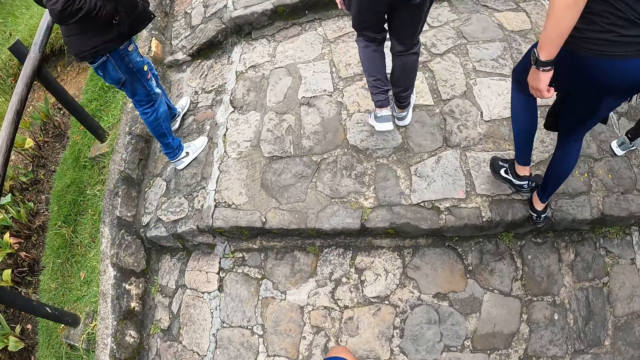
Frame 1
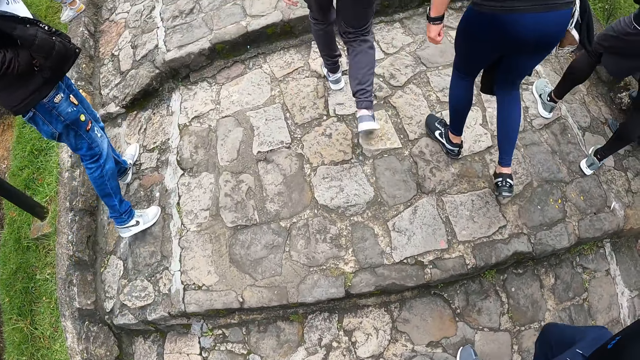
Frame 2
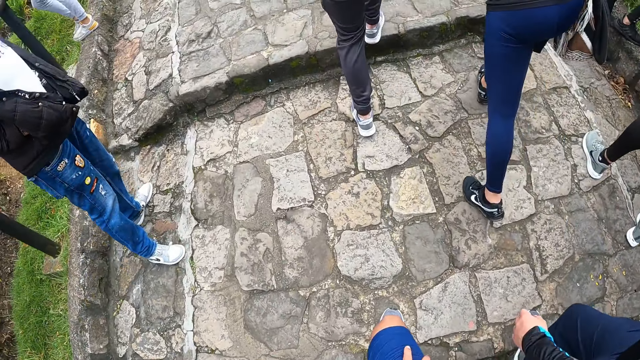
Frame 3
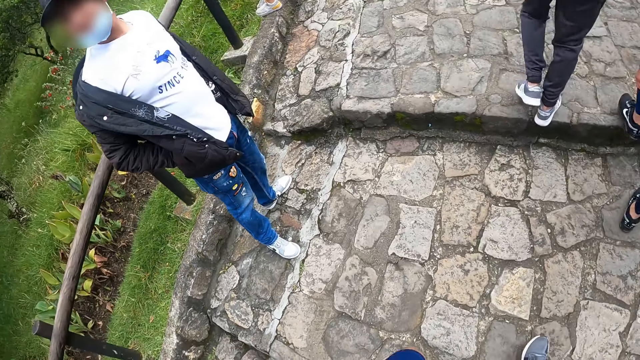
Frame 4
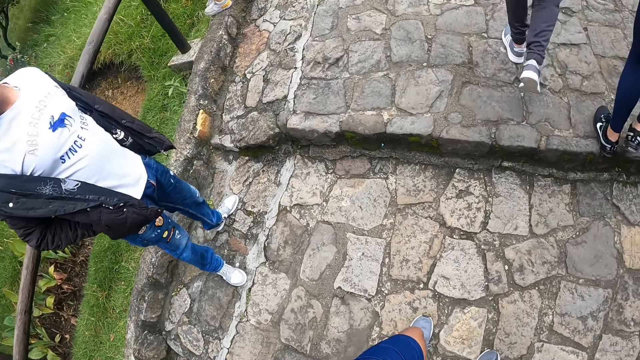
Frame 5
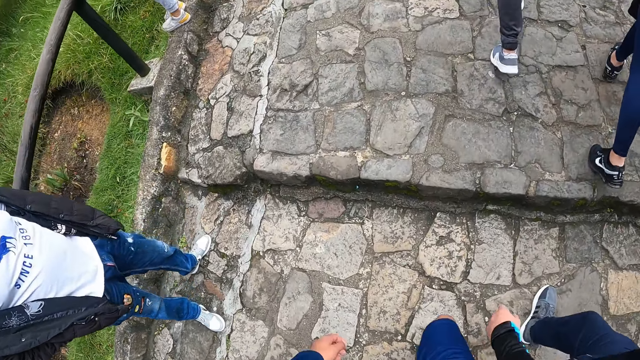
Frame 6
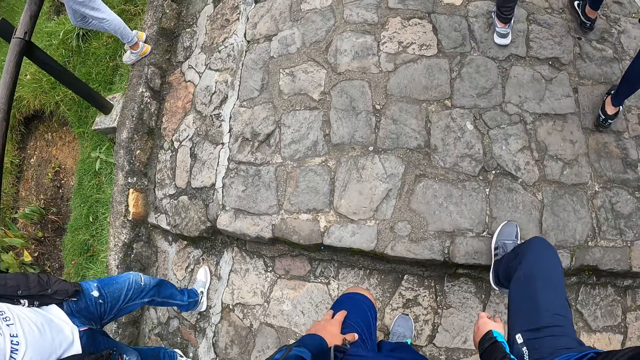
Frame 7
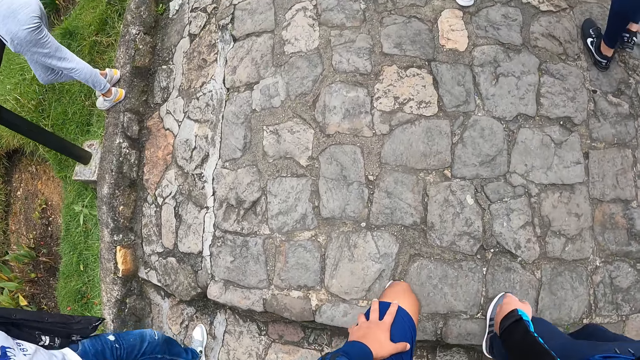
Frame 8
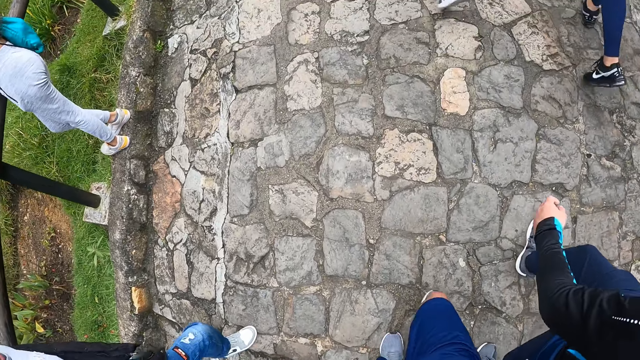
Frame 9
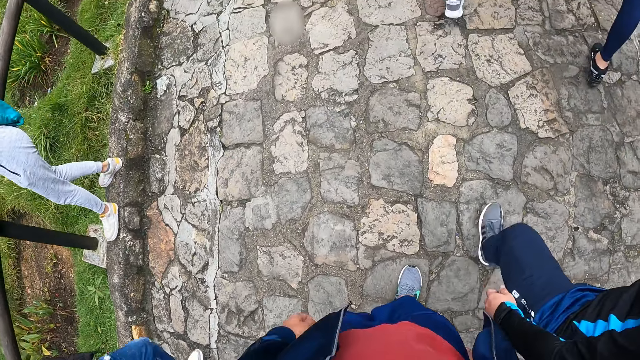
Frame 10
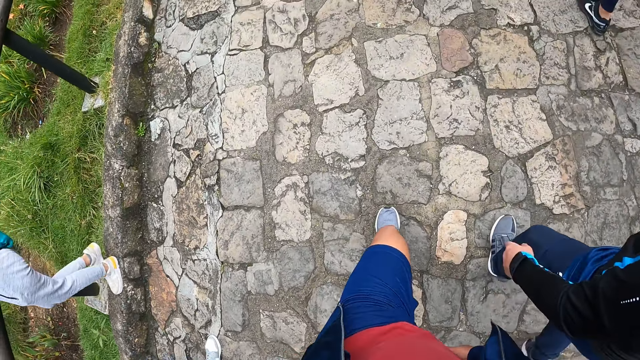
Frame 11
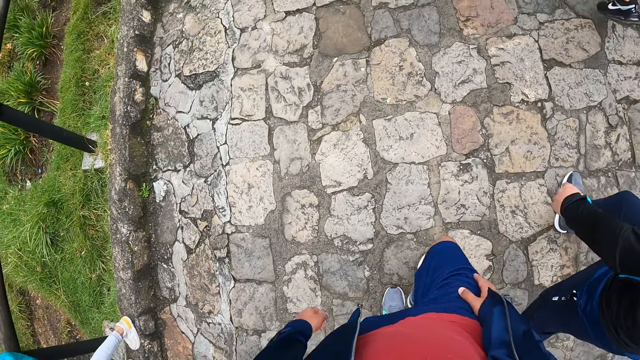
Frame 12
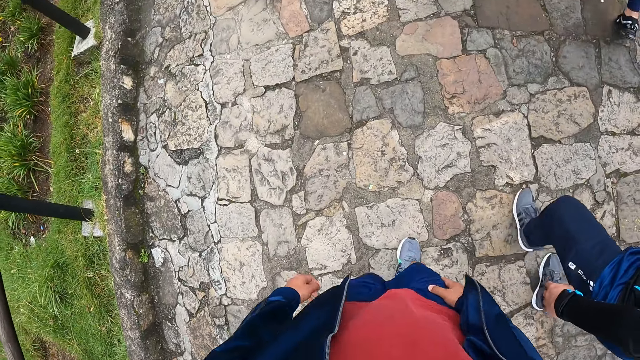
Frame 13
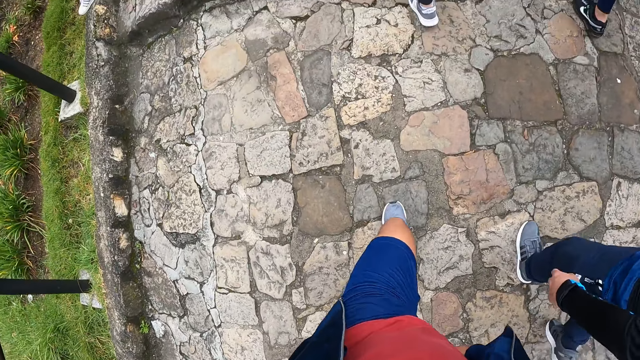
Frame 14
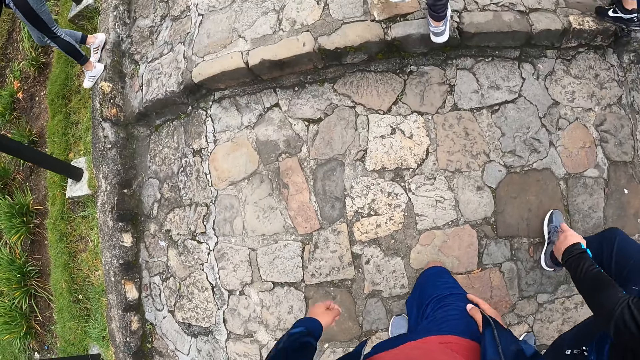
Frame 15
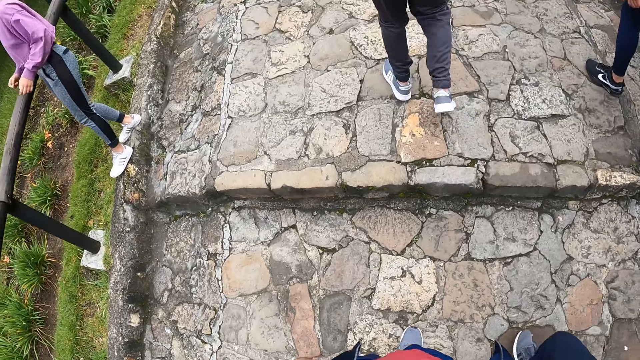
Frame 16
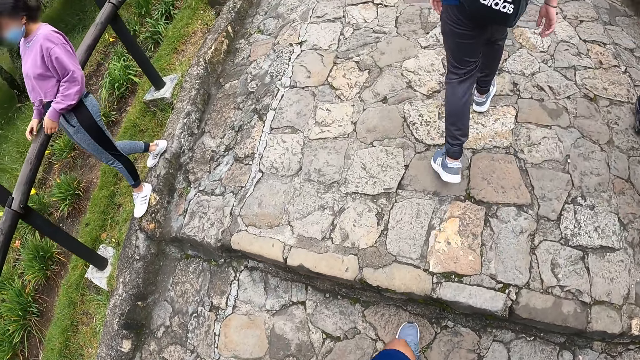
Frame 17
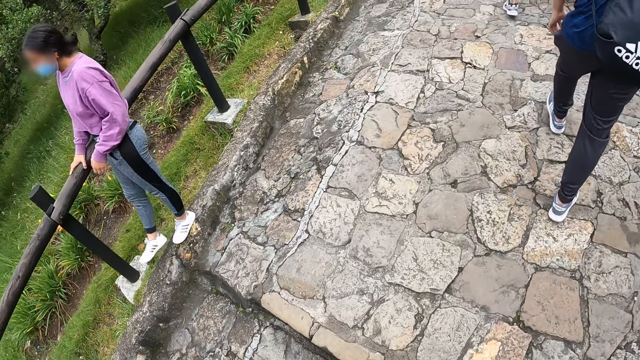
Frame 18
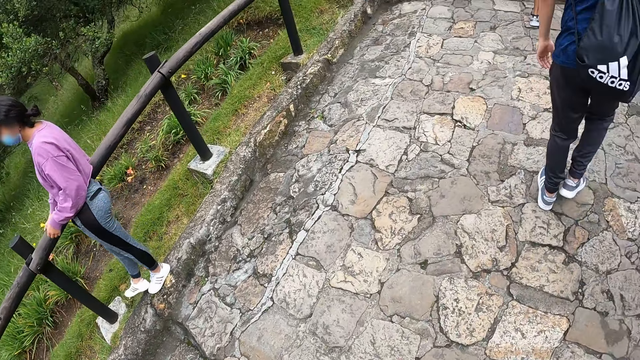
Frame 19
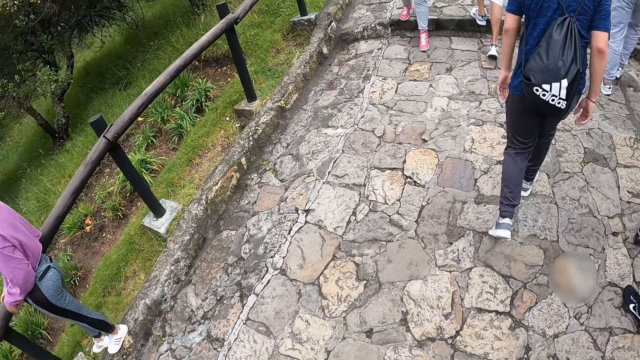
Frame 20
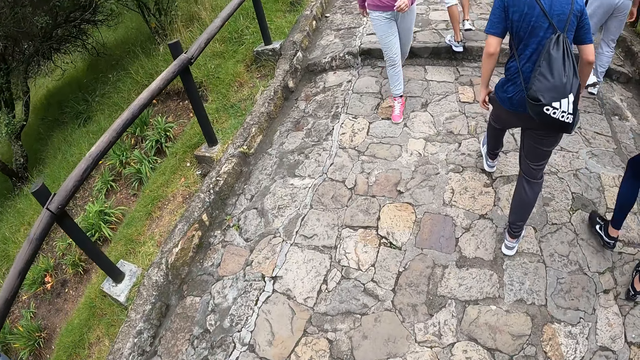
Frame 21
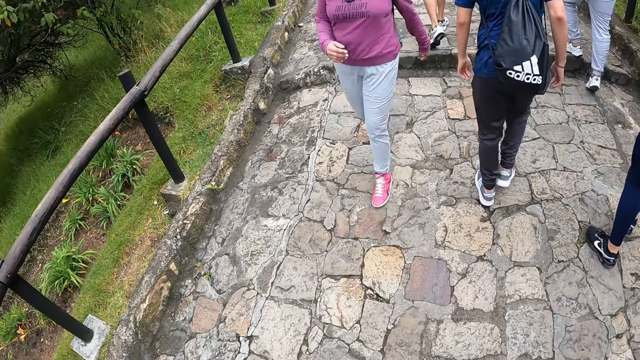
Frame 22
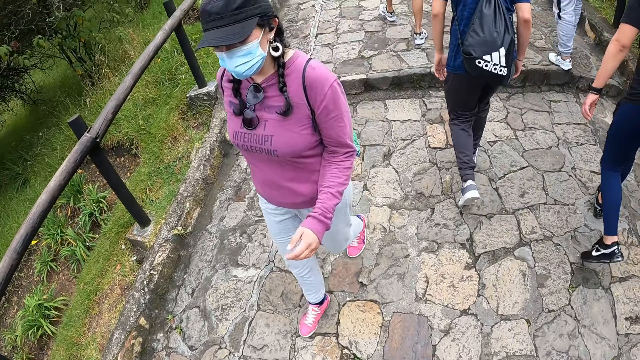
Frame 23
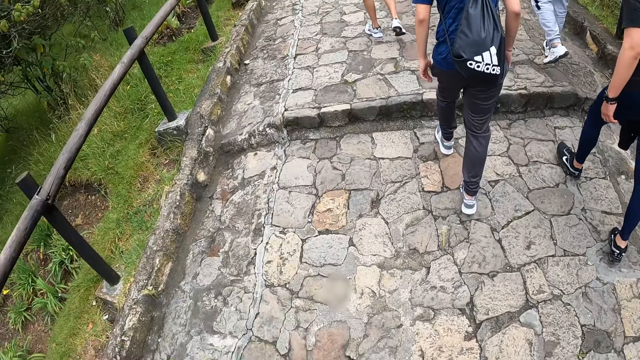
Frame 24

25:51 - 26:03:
The camera wearer walks around. They put the left hand on the knee. They walk around.

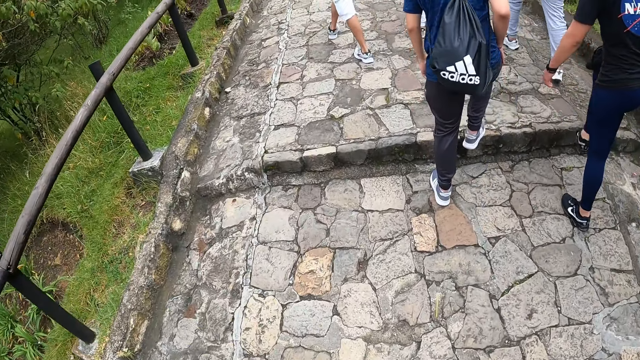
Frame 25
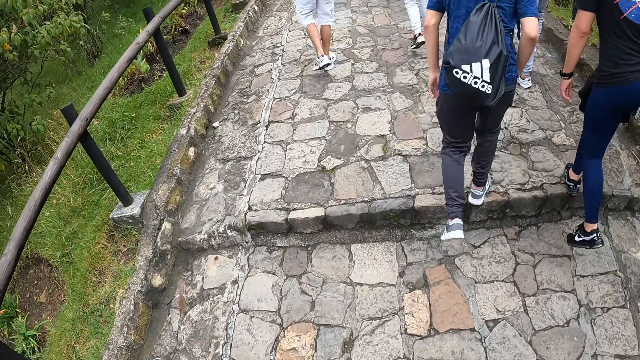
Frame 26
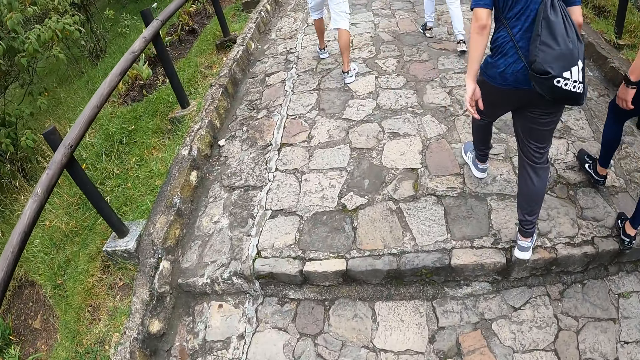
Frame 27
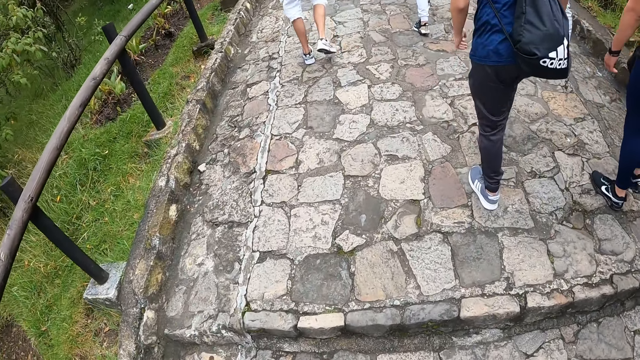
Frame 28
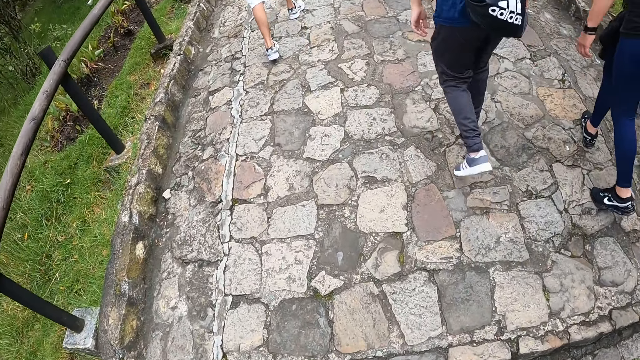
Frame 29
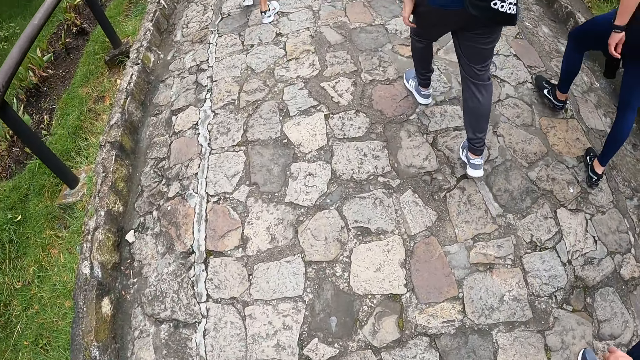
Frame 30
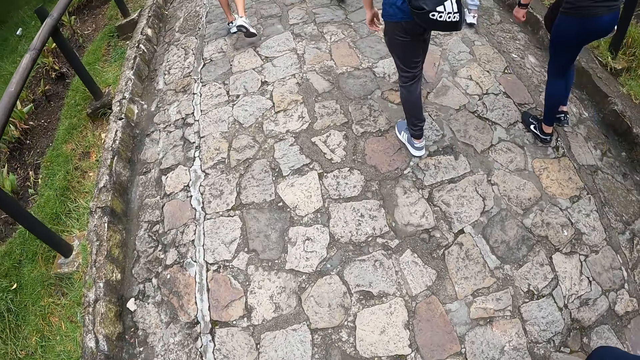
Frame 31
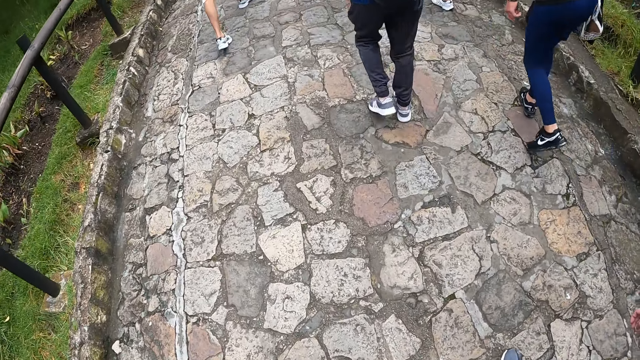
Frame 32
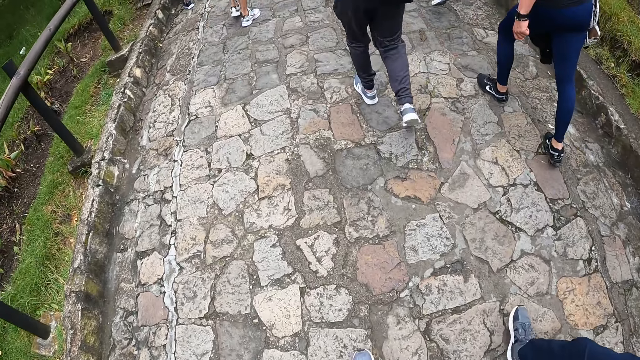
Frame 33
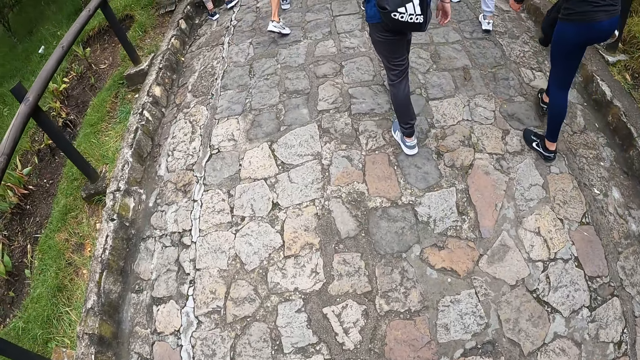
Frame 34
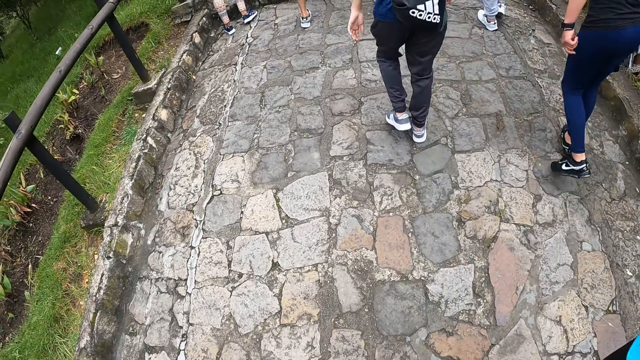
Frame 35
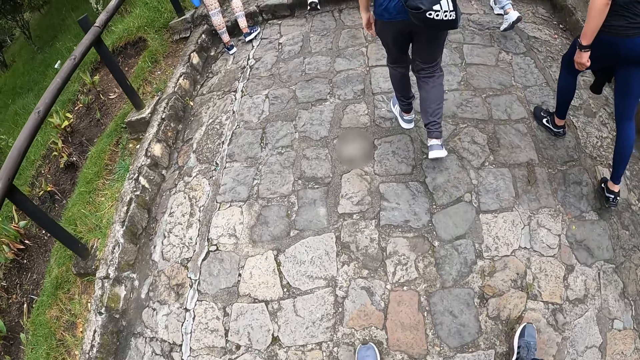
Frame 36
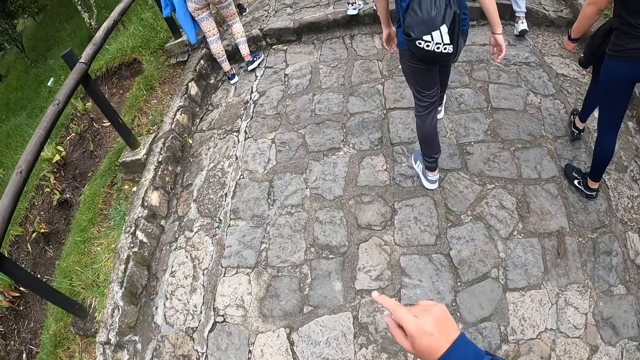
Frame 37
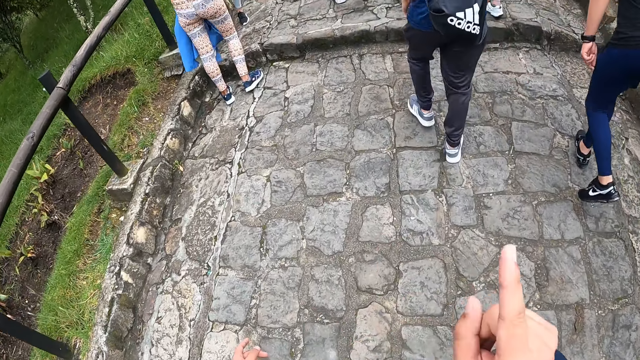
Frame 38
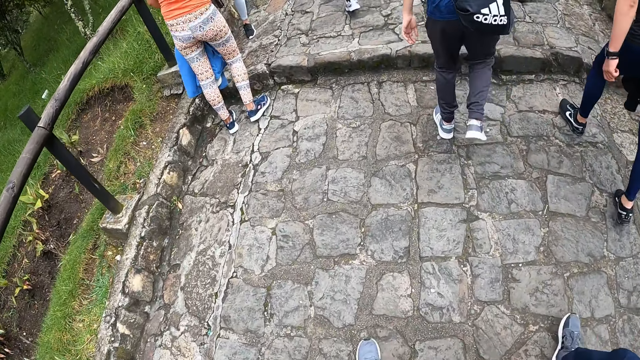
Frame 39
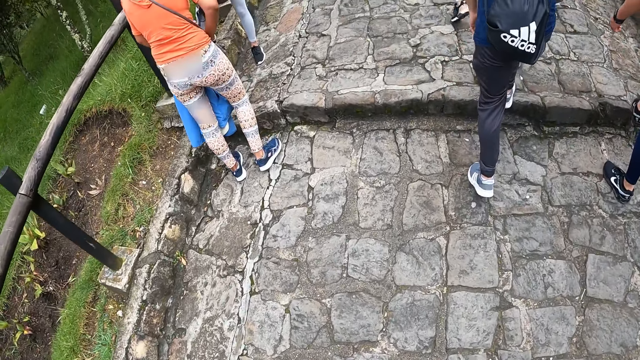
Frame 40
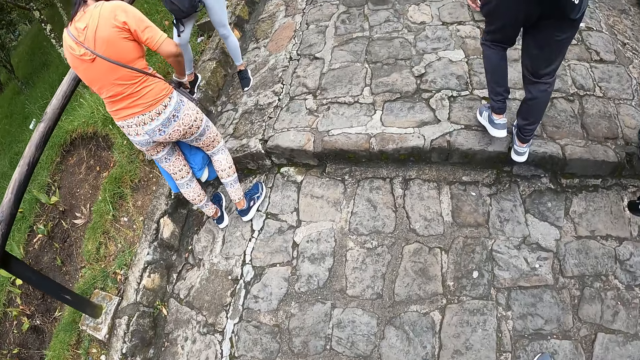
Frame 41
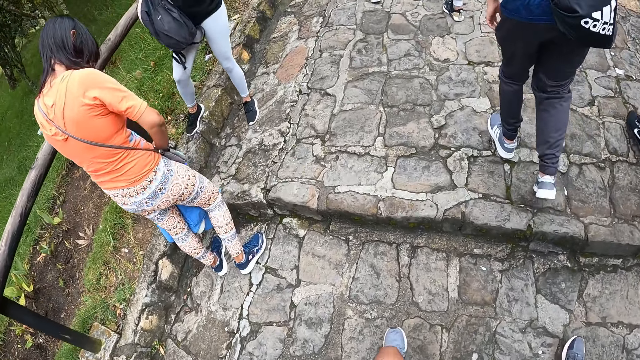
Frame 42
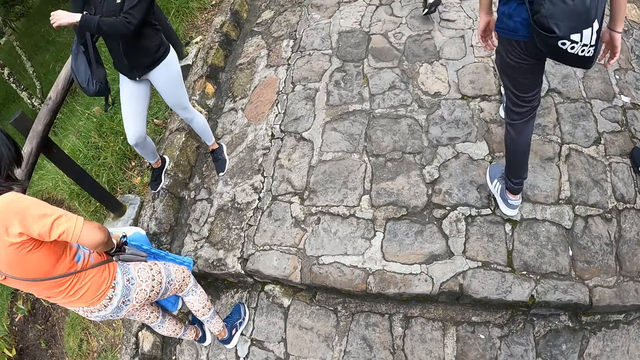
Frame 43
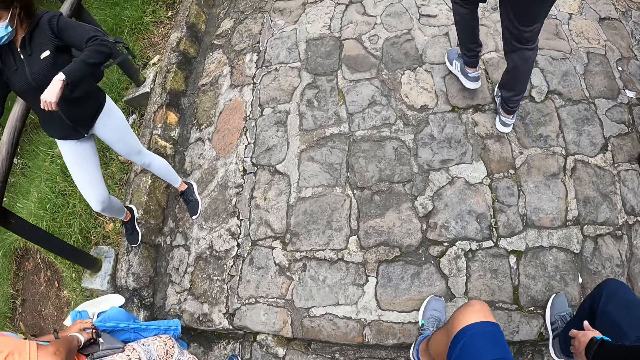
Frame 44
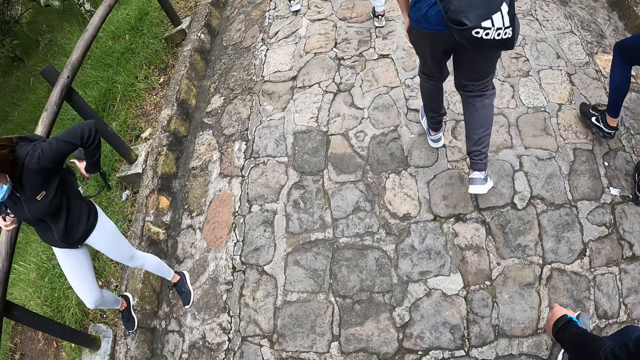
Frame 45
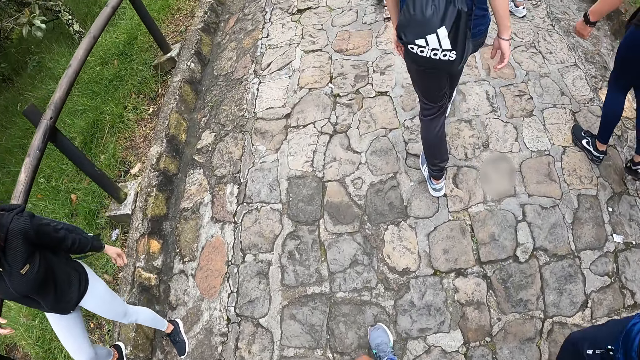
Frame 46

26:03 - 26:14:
The camera wearer moves the hand. They walk around.
